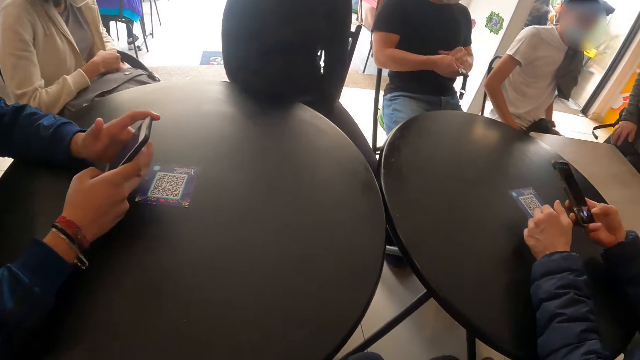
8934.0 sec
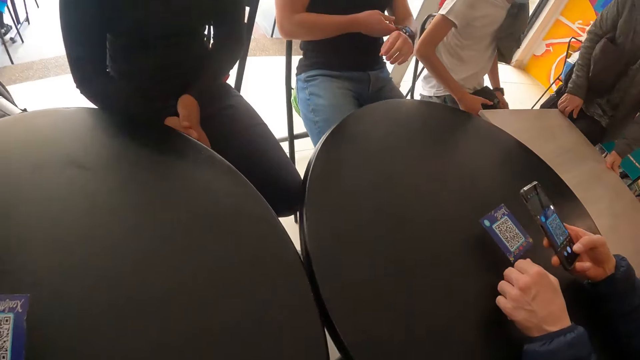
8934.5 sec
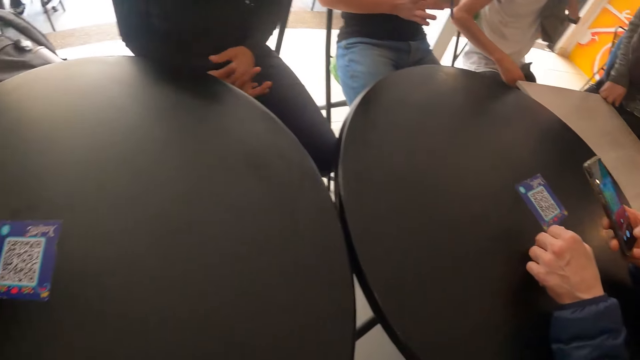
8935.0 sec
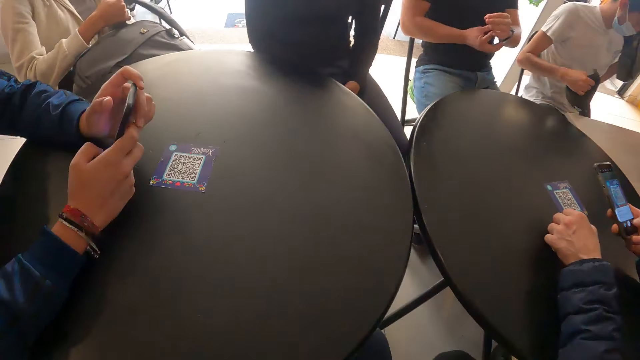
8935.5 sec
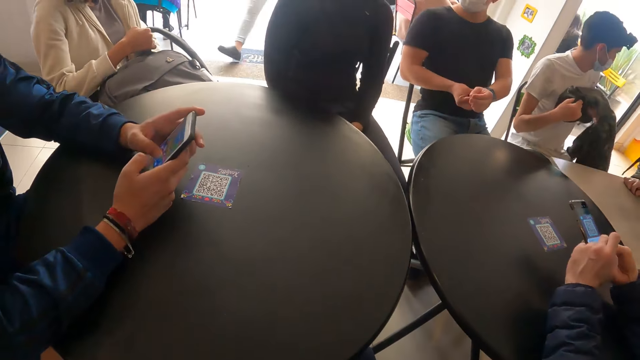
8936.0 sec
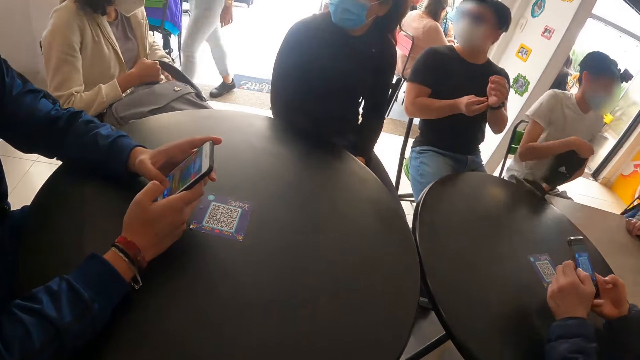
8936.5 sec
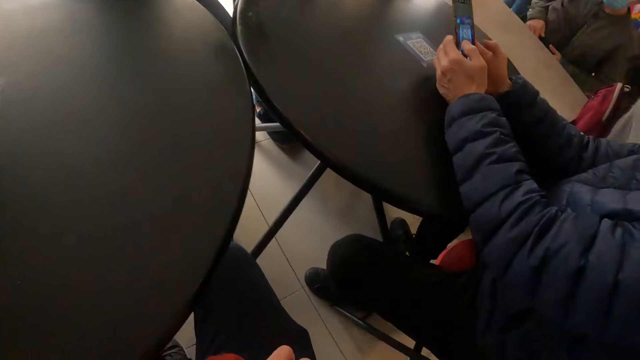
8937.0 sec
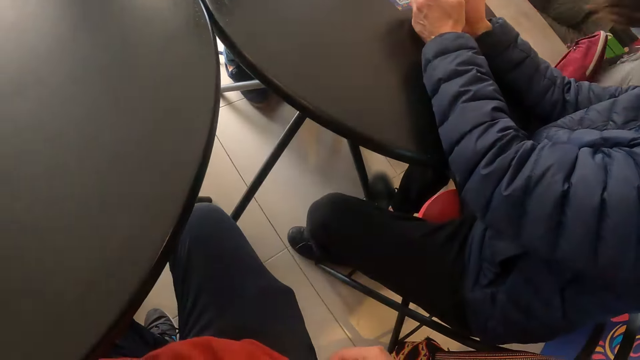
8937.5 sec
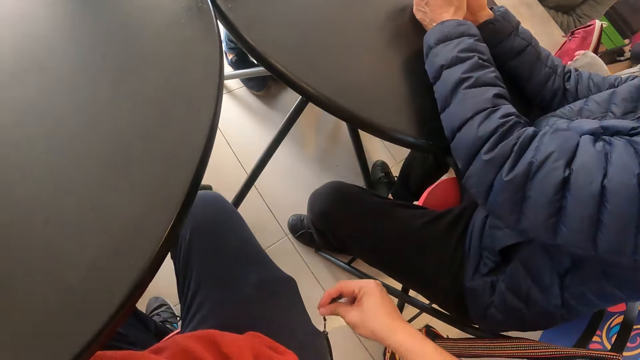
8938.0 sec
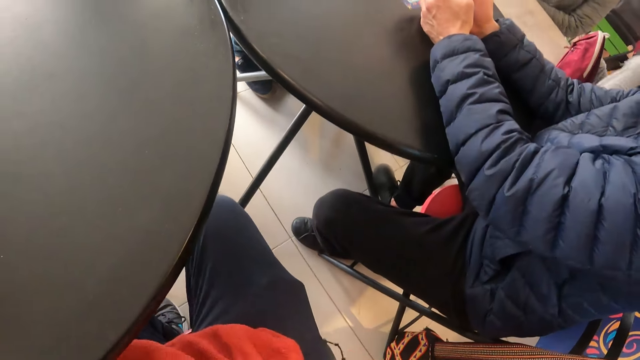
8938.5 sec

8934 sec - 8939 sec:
The man operates the phone with his right hand. A person wears the wrist watch. The camera wearer opens a zip on his trouser with his right hand.

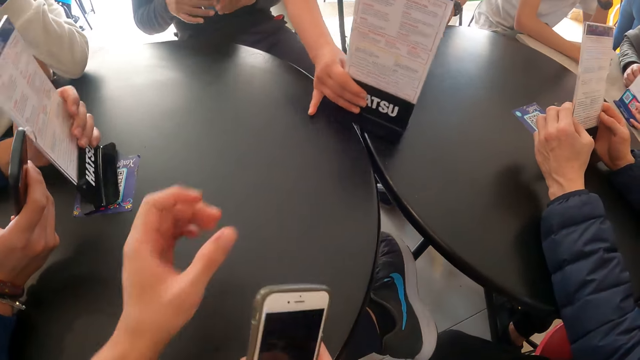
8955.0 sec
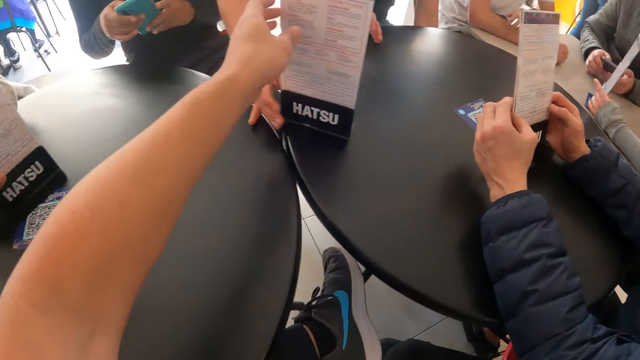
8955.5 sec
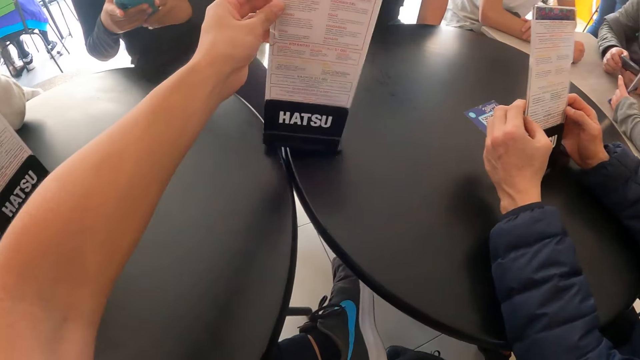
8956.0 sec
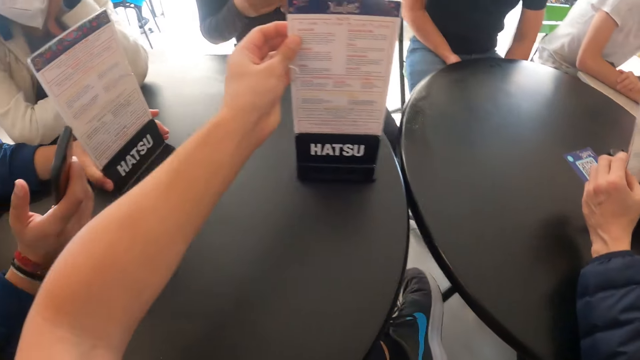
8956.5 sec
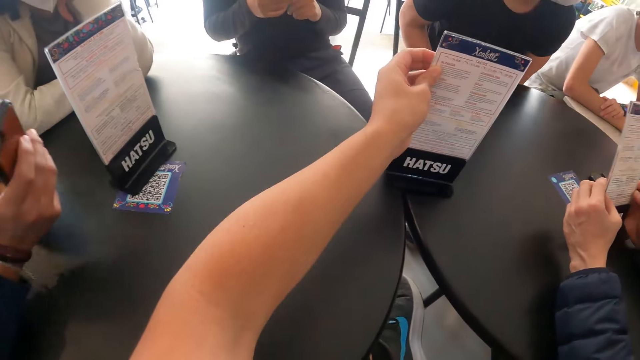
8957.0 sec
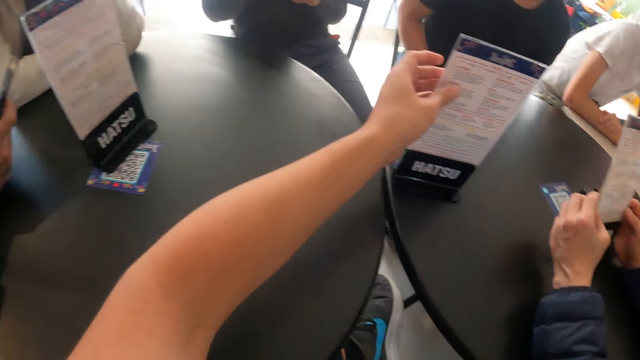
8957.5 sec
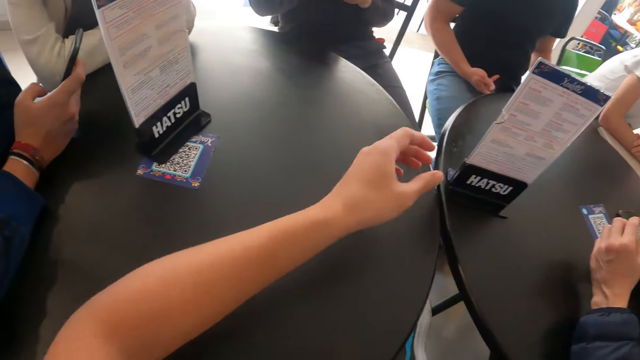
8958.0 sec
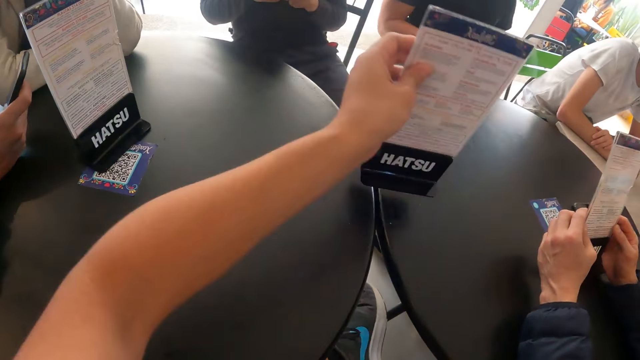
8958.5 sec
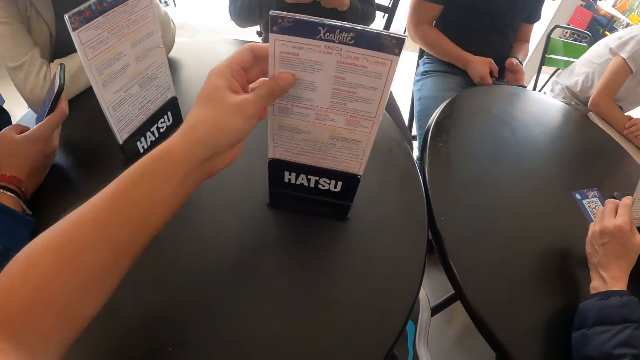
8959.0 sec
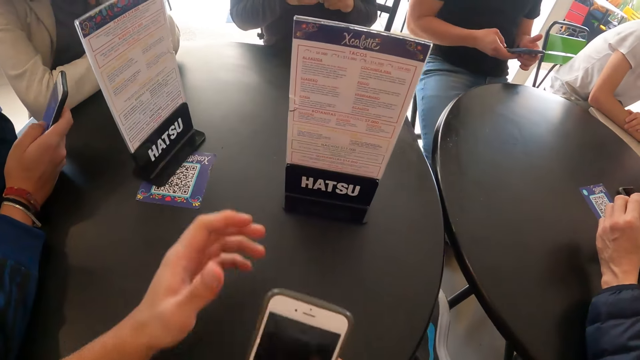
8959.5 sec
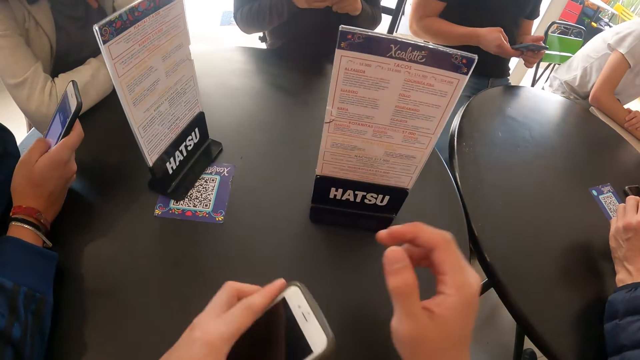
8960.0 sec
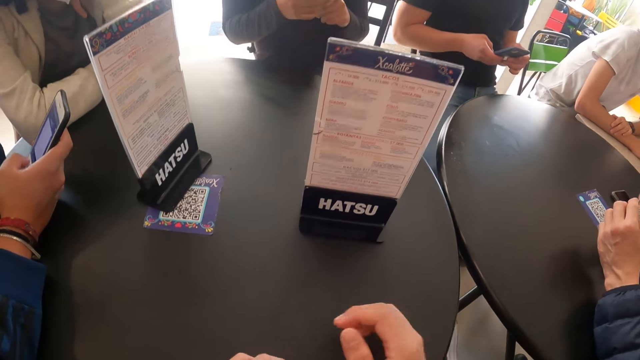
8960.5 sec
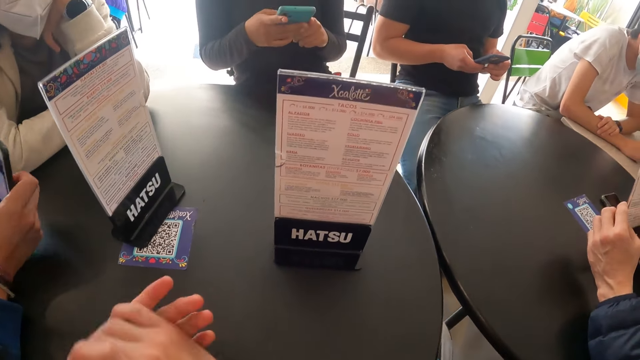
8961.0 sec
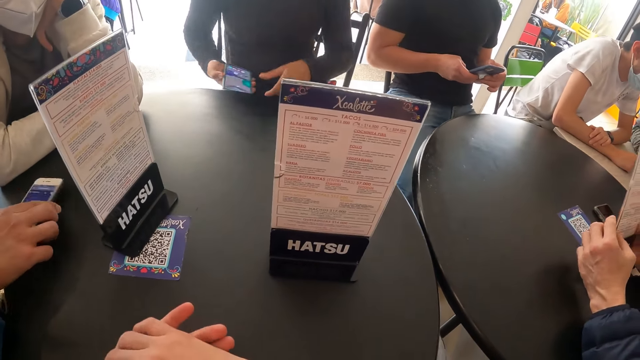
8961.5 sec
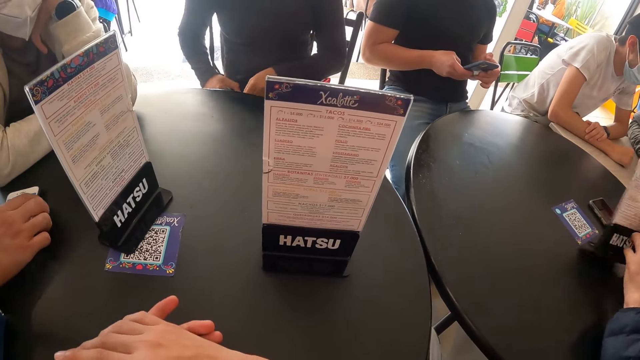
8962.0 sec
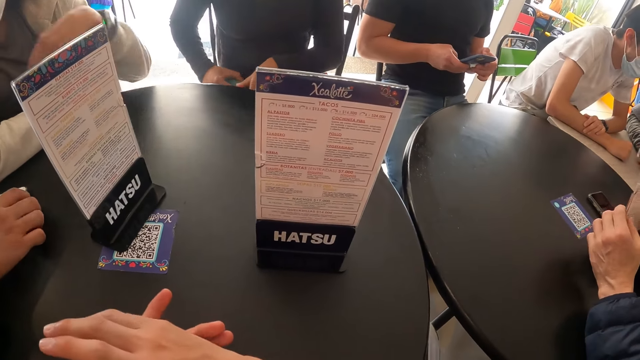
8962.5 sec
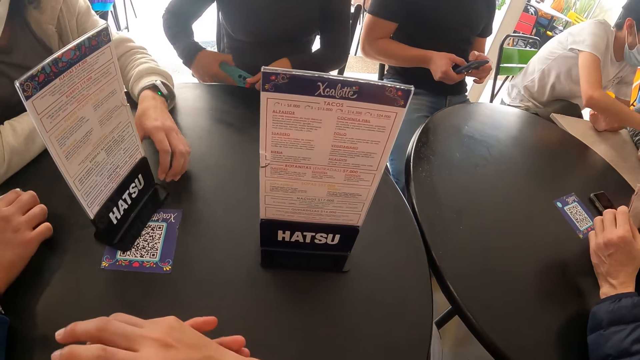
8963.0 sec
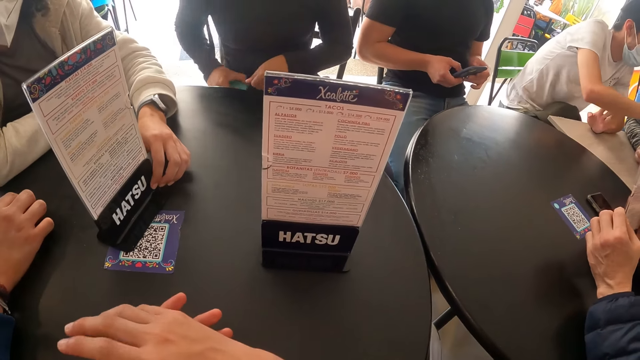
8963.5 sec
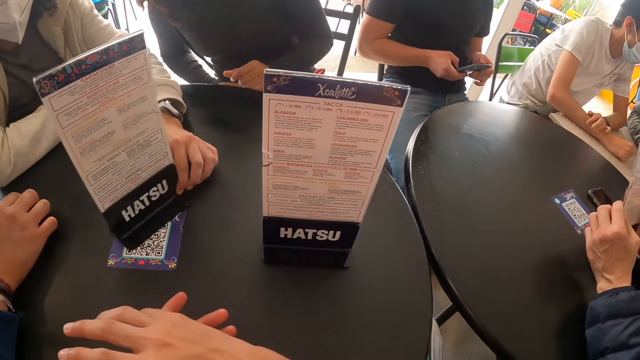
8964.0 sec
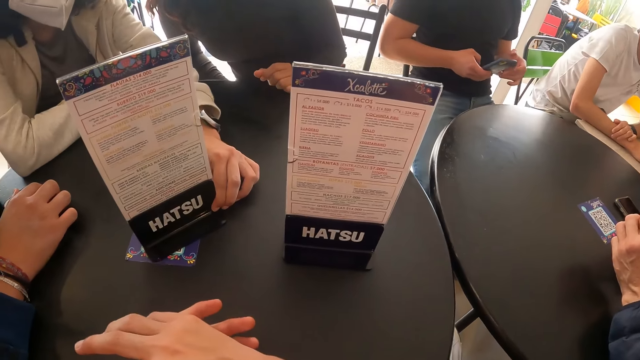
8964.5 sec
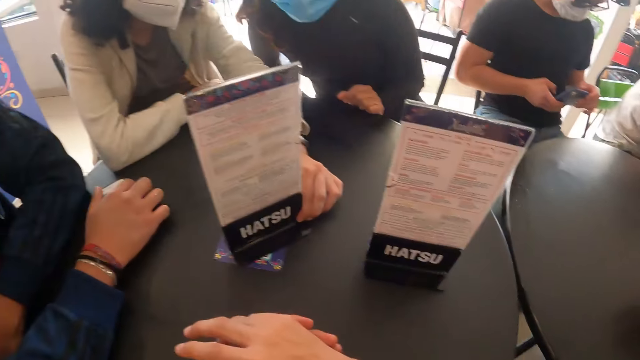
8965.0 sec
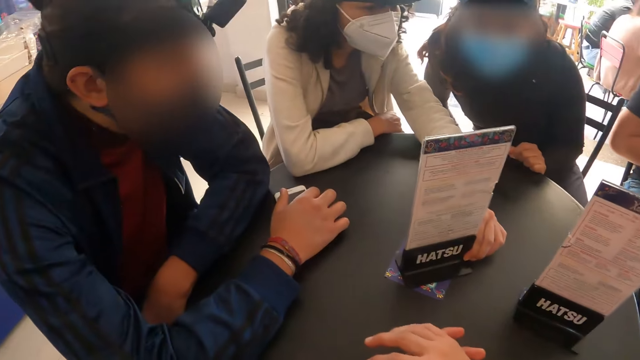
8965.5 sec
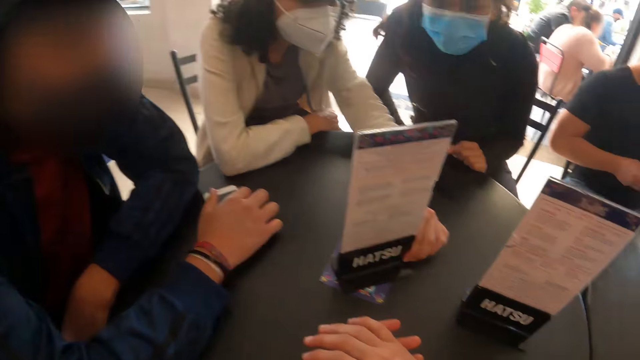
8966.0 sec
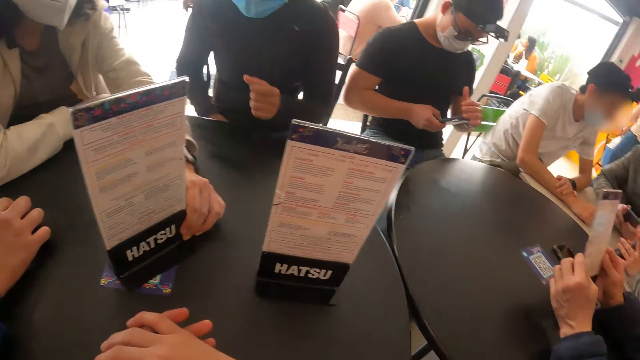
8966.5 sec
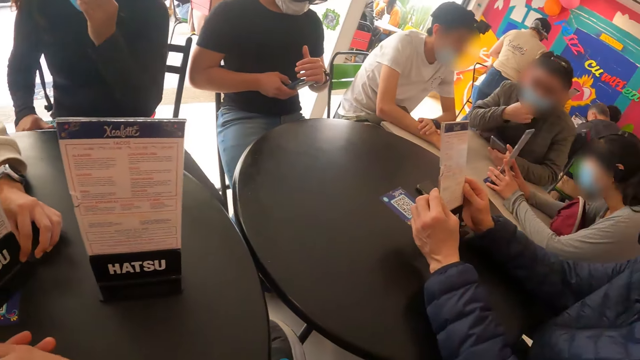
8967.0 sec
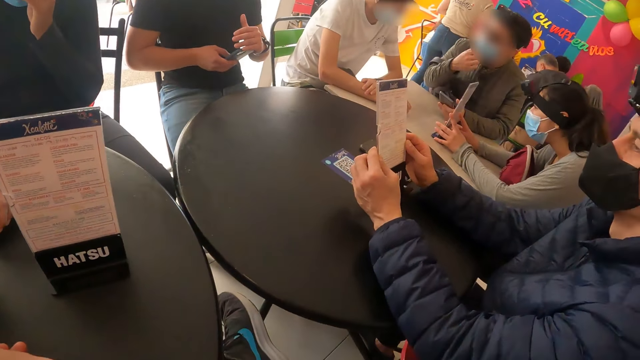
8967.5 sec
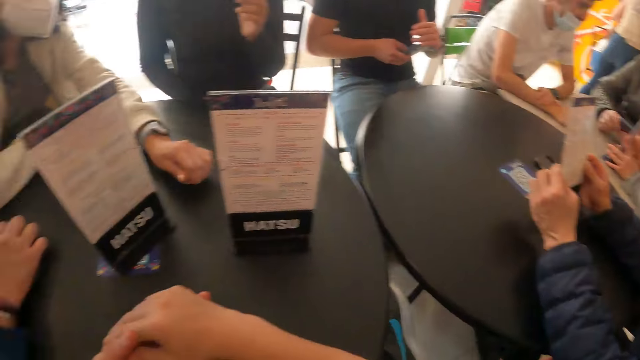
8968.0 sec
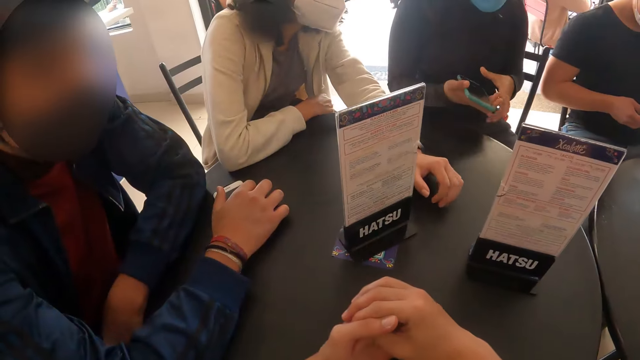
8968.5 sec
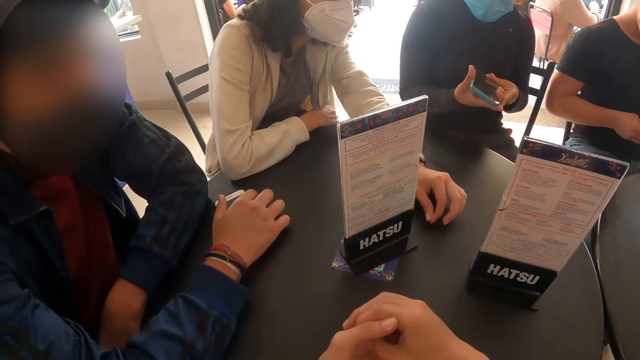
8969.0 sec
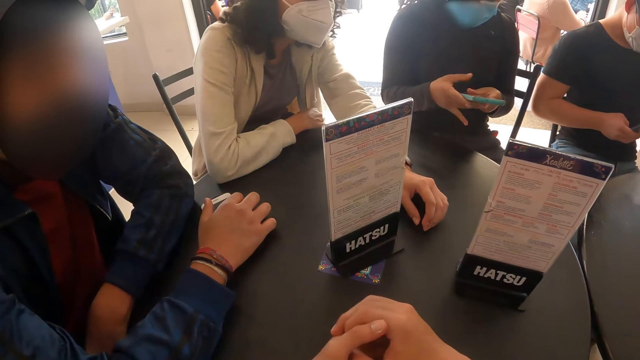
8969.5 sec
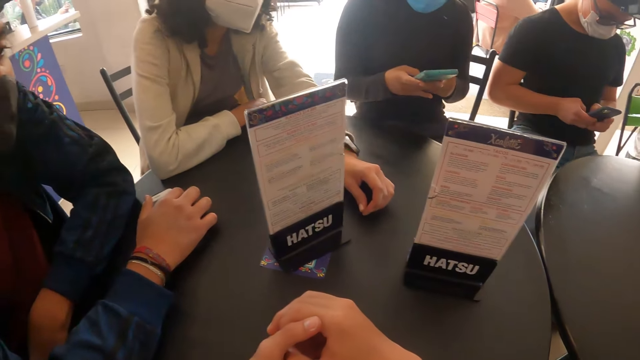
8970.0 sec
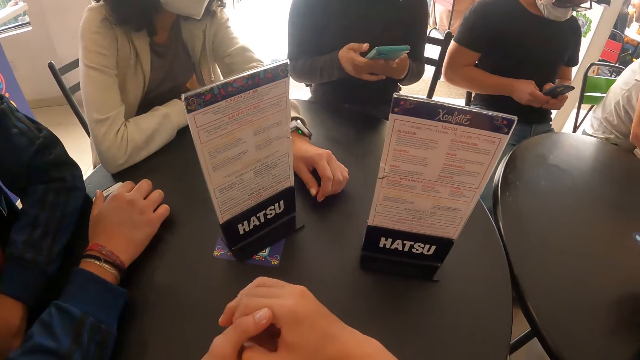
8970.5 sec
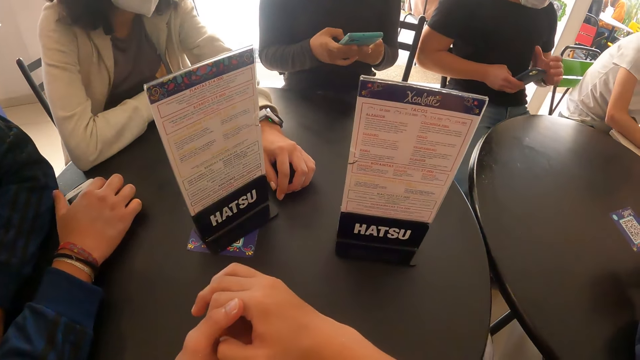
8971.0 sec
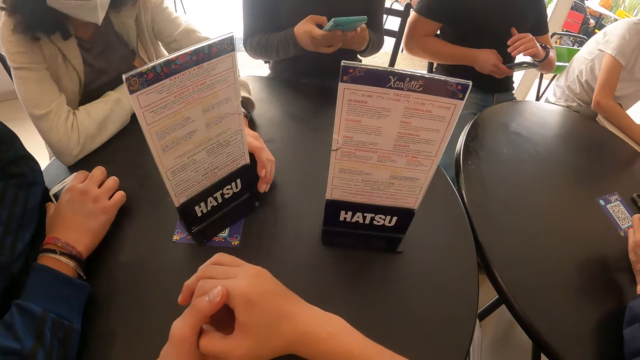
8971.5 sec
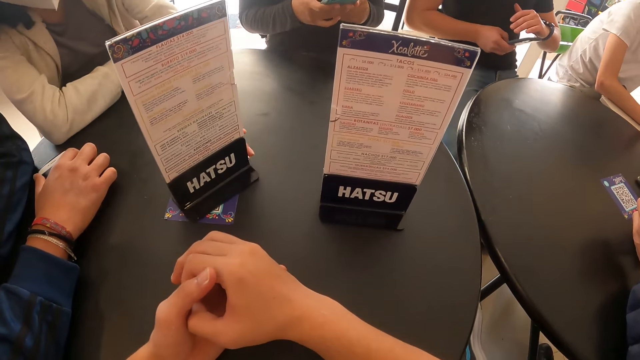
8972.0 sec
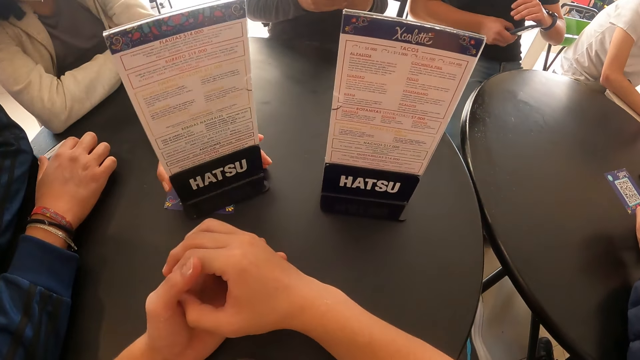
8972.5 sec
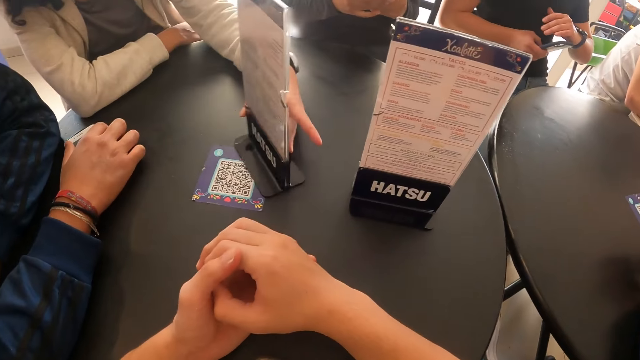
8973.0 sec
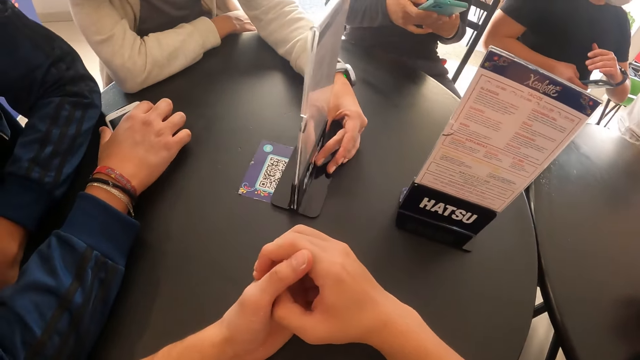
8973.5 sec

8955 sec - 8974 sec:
The camera wearer takes the menu on the table. He adjusts the table menu on the table with his left hand. A man operates the phone with both hands. The camera wearer transfers the phone from his right hand to his left hand. A woman operates a phone with both hands, holds the phone with her right hand, and cleans the phone on her jean with her right hand. A person puts the phone in the pocket. Another woman interacts with the first woman. The woman holds the phone with both hands. A person scrolls her phone. The first woman operates the phone with both hands. The man operates the phone with his right hand. The other woman adjusts the table menu on the table with her left hand. A person turns the menu on her side.
